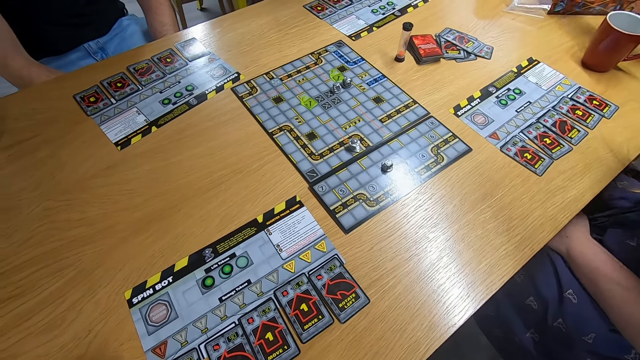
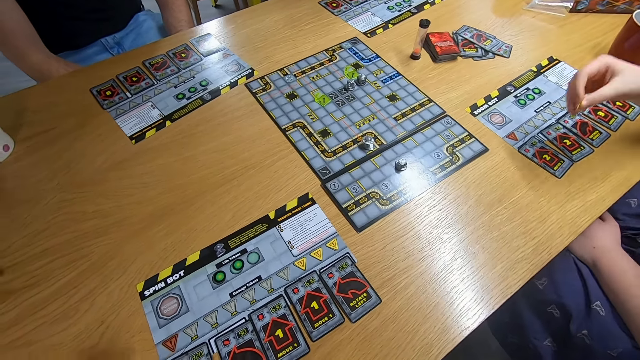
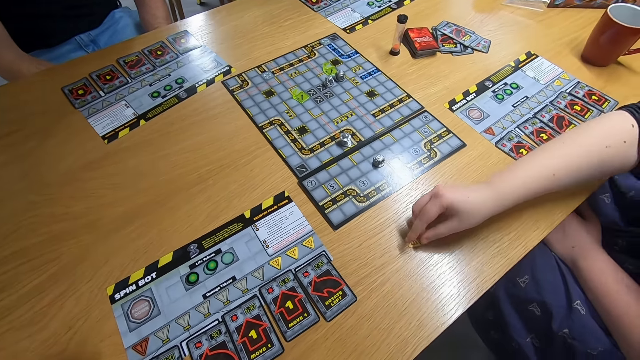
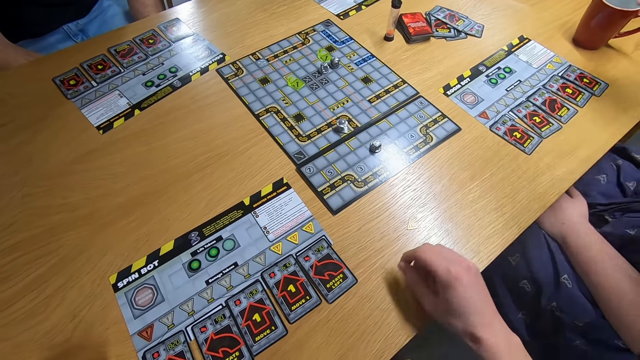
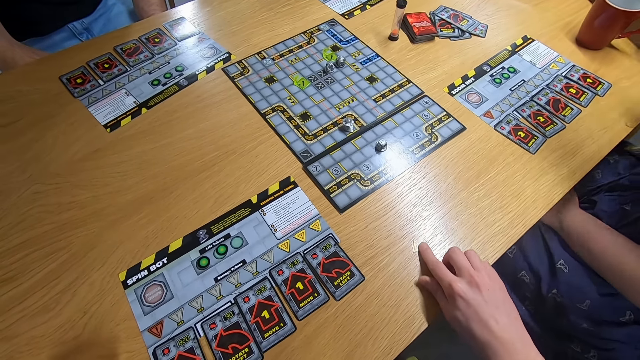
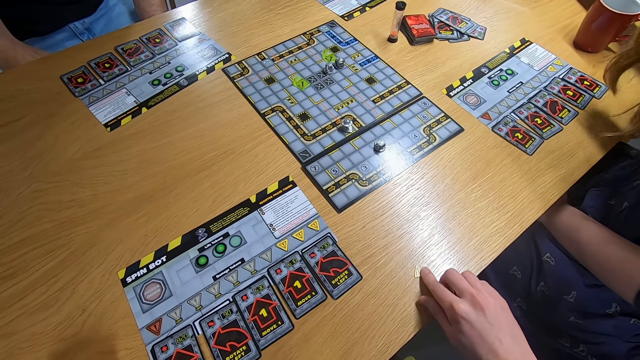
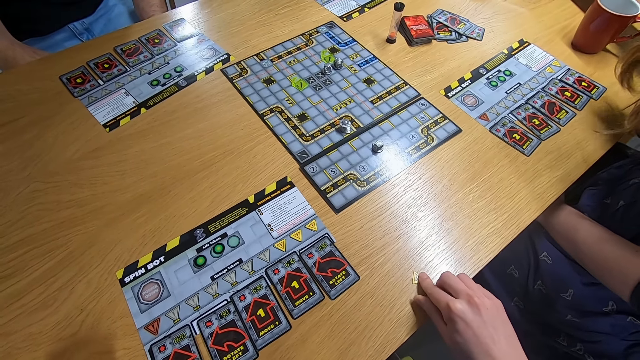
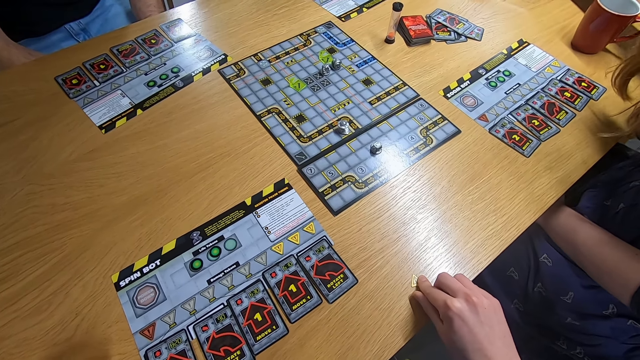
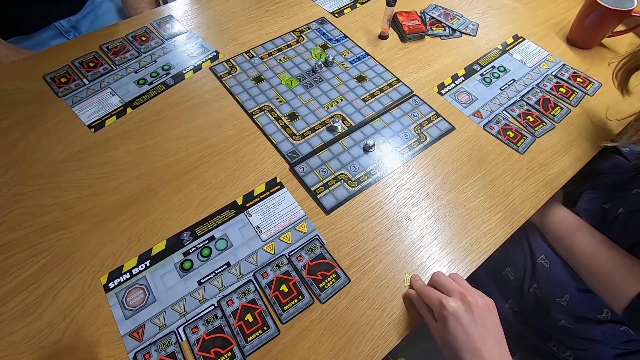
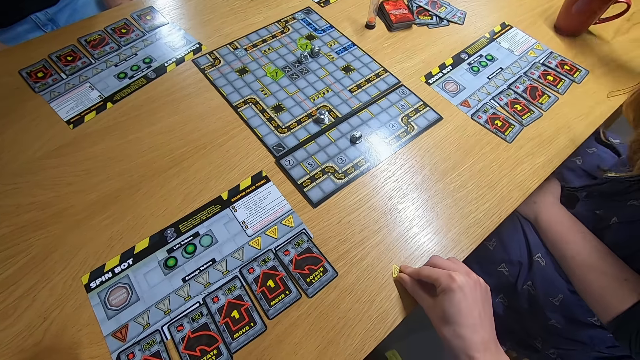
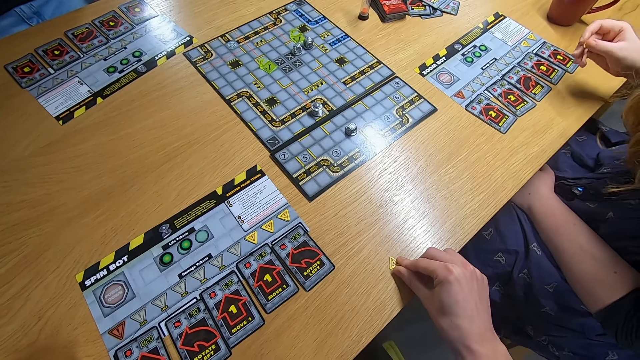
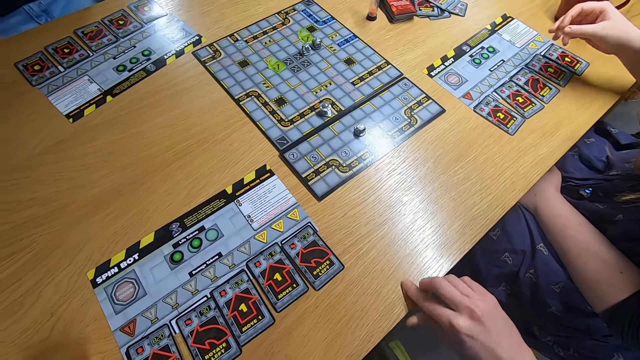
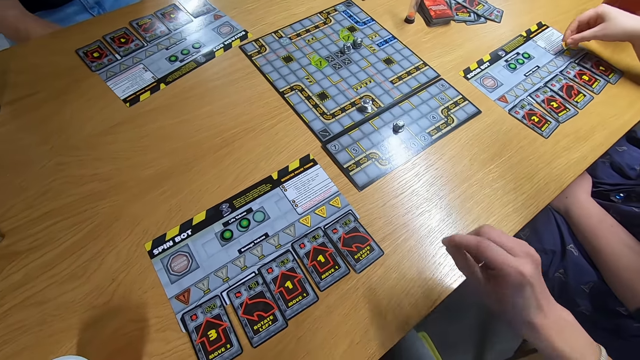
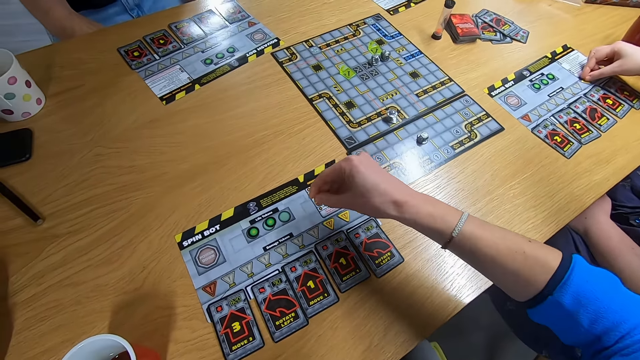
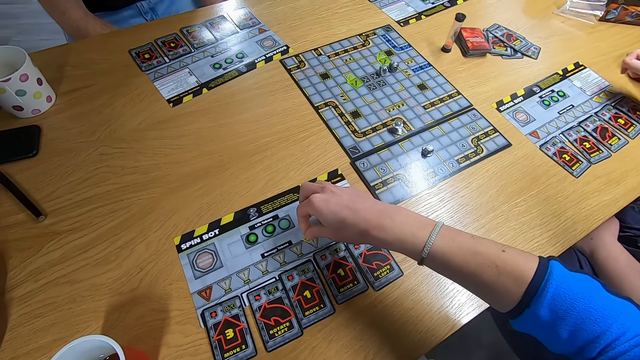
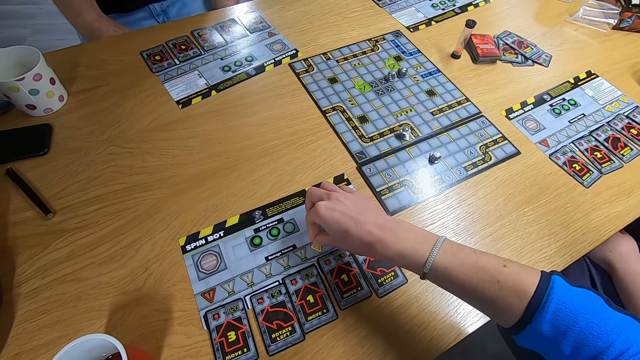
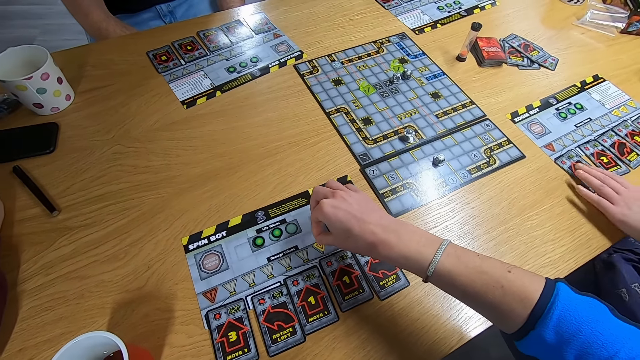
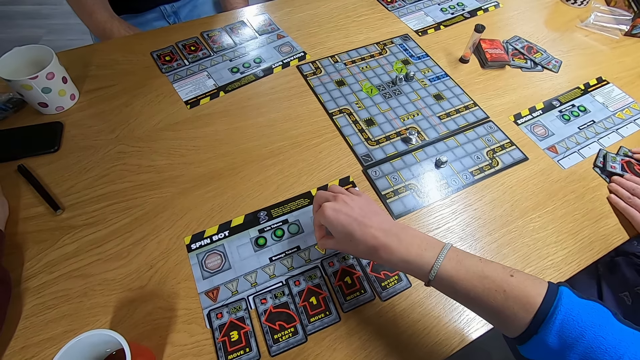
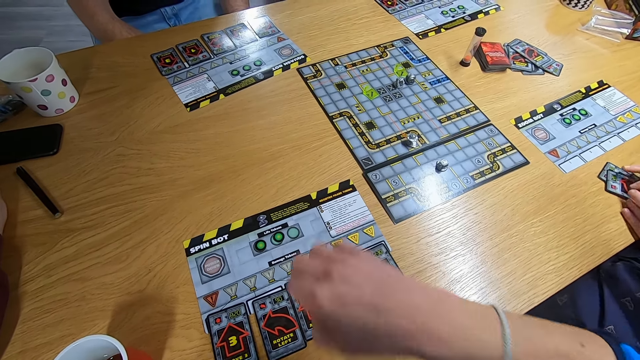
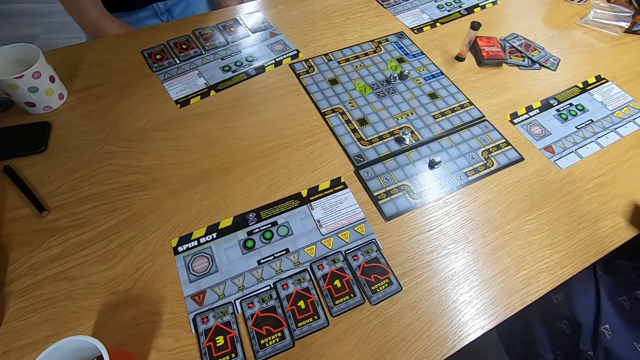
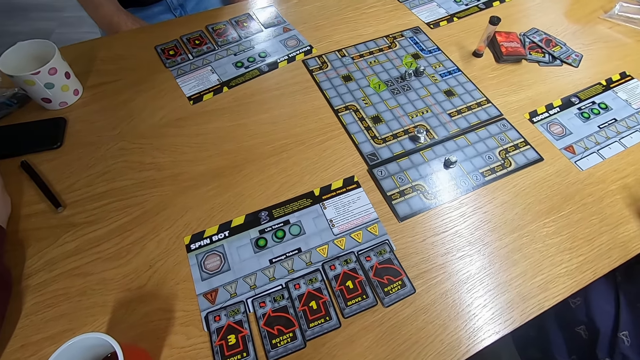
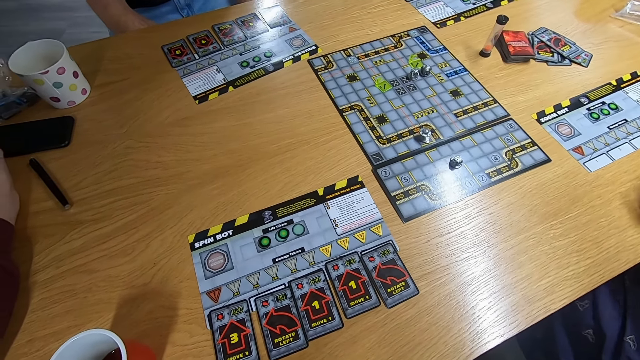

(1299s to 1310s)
A lady swings the right hand and drops the board game piece on the desk. The camera wearer picks up the board game piece with the right hand. They stare at the board game. The lady puts the board game piece on the desk. The camera wearer puts the yellow board game piece on the desk. The lady picks up the cards with both hands.

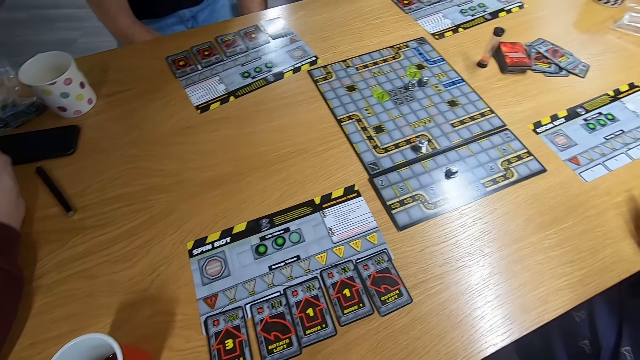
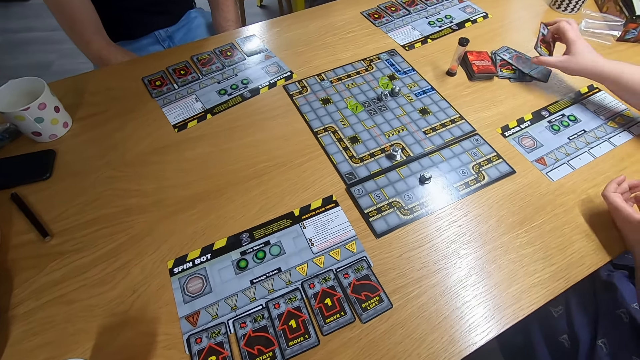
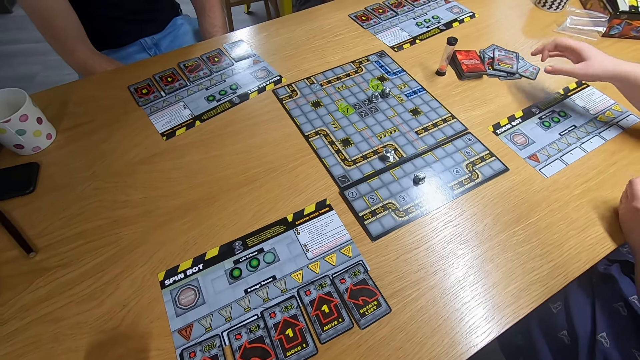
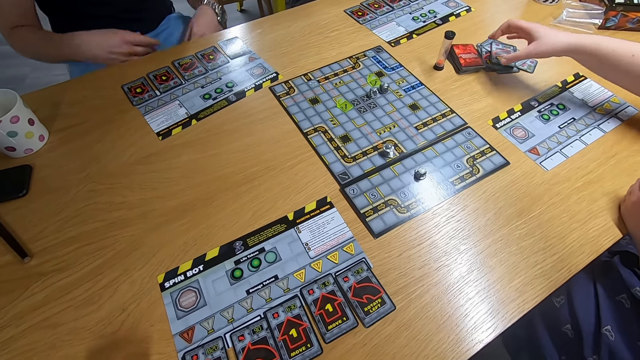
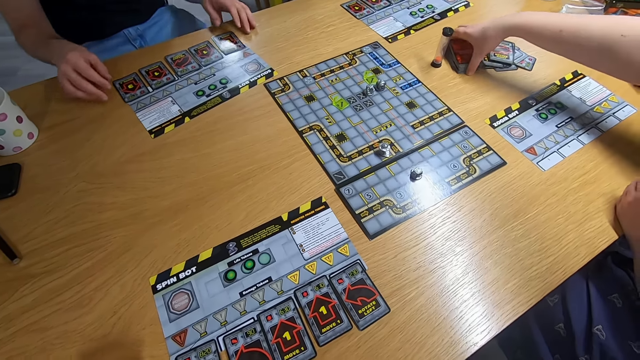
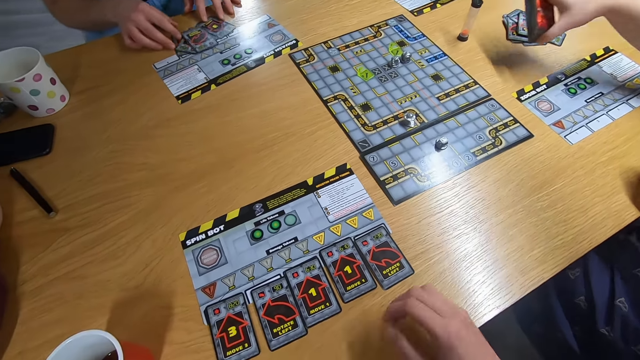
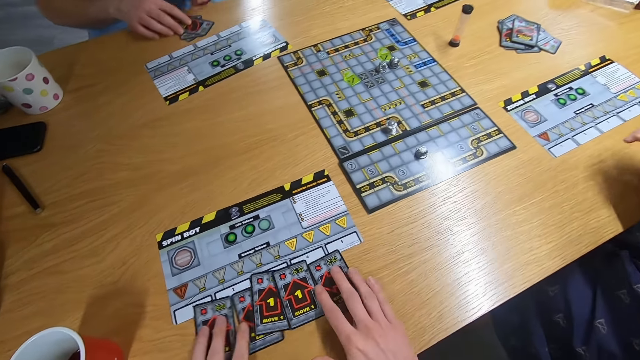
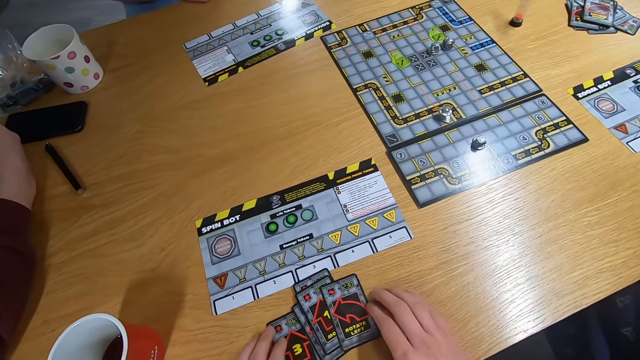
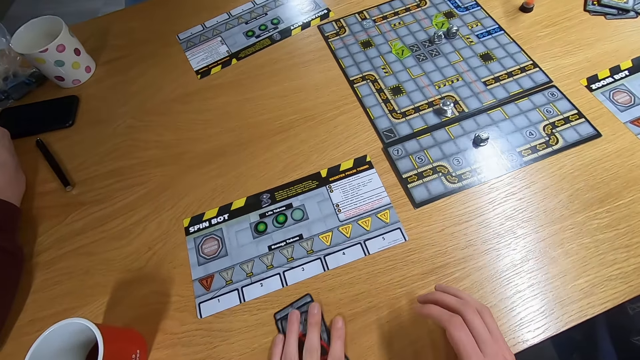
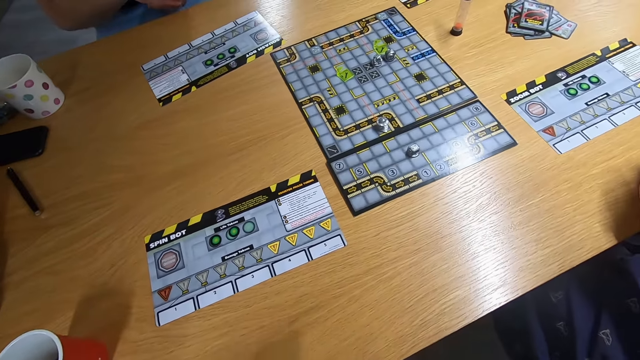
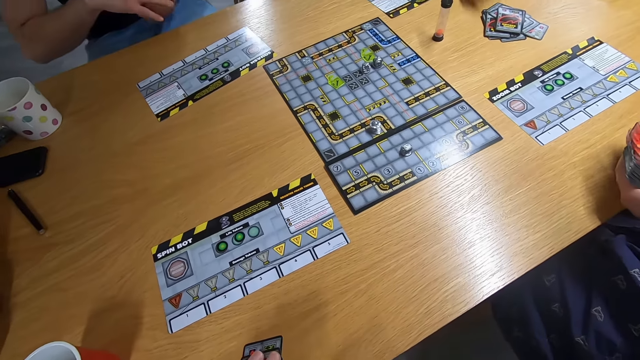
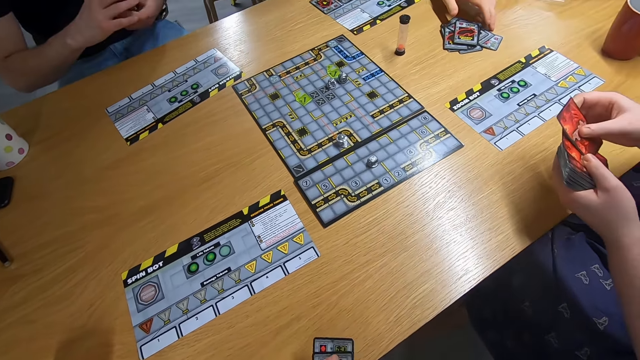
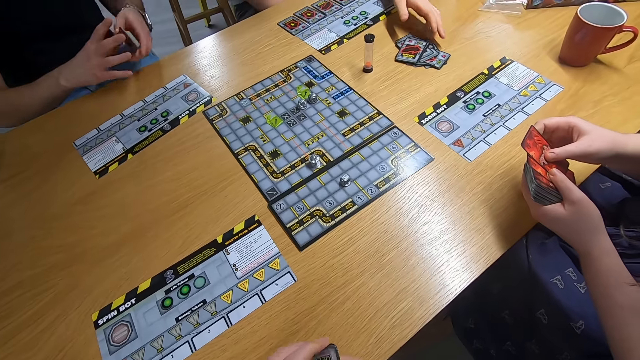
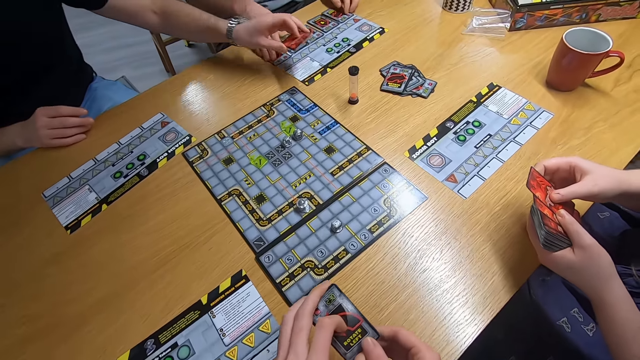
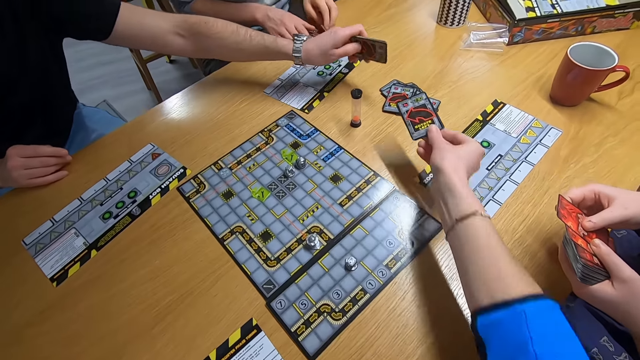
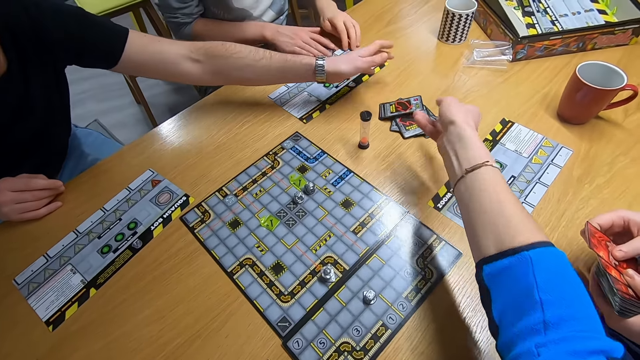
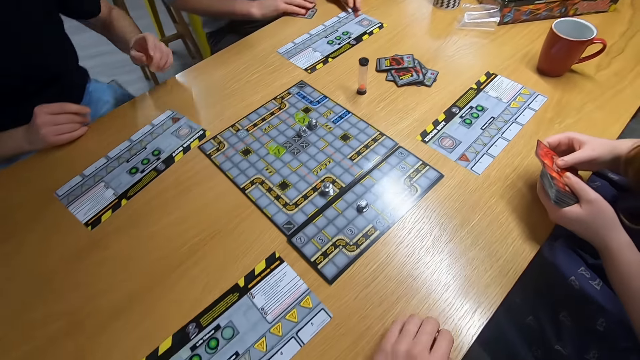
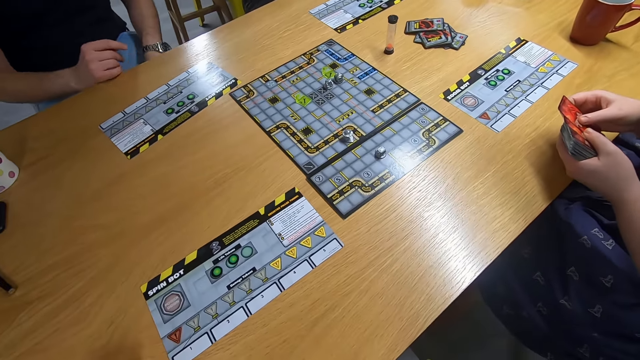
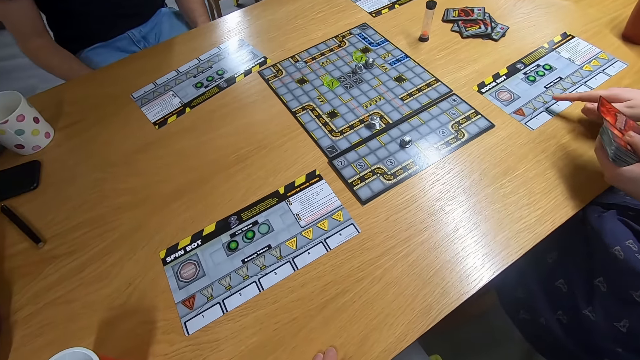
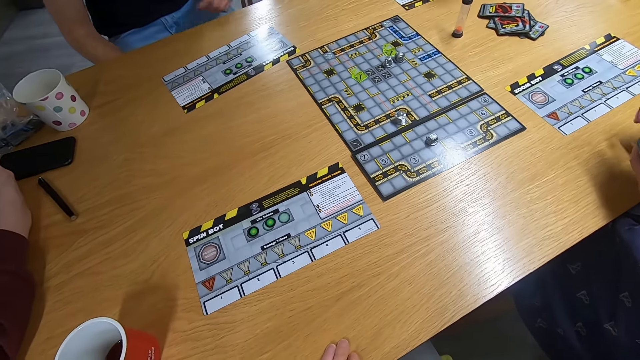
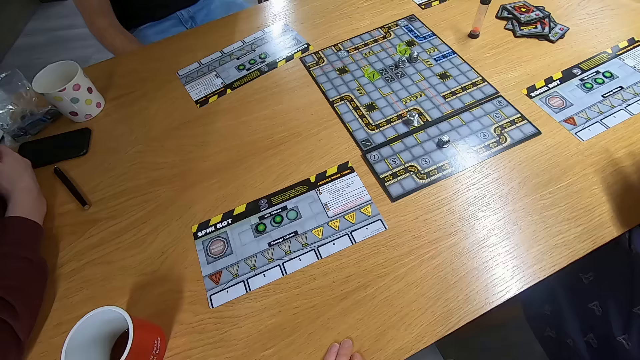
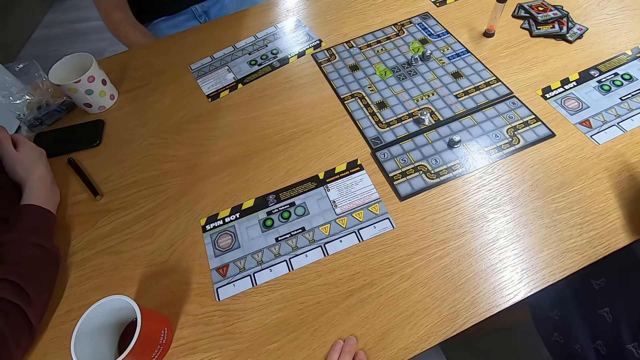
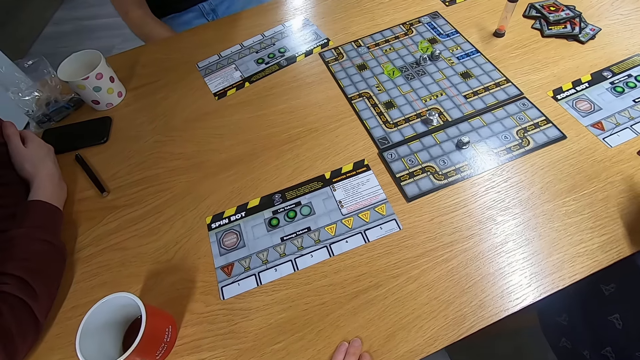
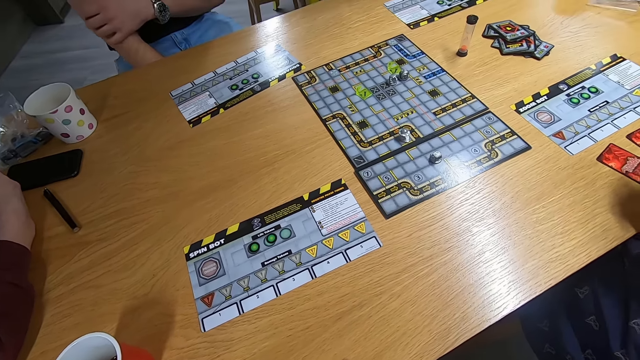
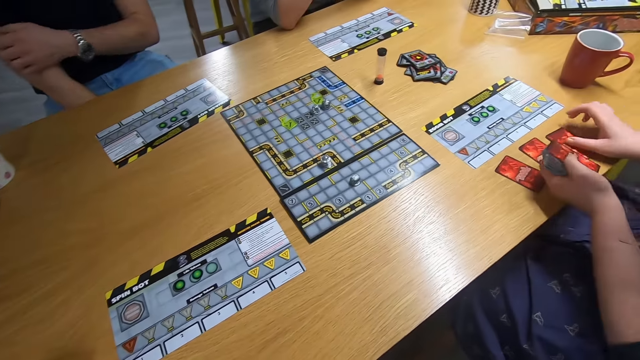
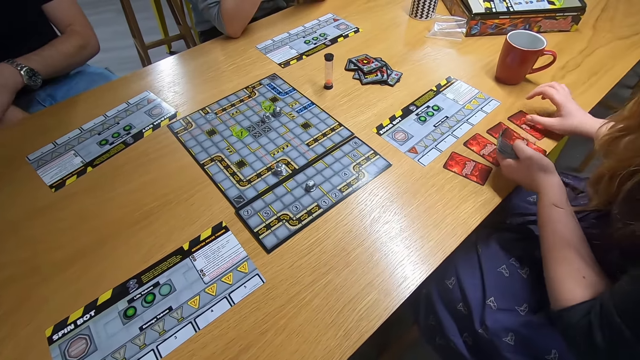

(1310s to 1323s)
A lady drops the cards on the desk. The lady picks up the cards with the right hand. A man picks up the cards with both hands. The camera wearer picks up the cards with both hands. Another man touches the card with the left hand. The first man drops the cards on the desk. The camera wearer drops the cards on the desk. The other man picks up the cards with the left hand. The lady swings the right hand. The camera wearer stares at the board game. The lady shuffles the cards.
